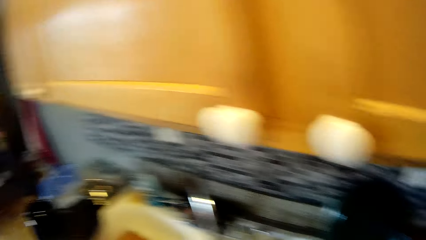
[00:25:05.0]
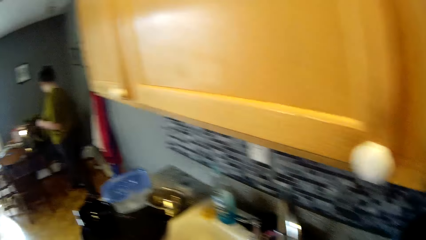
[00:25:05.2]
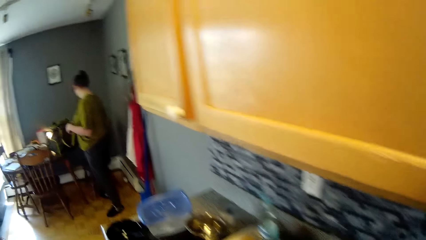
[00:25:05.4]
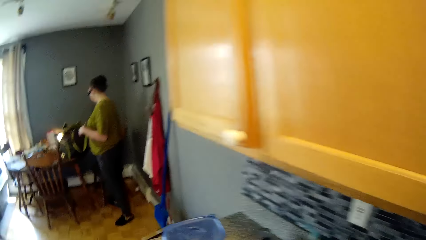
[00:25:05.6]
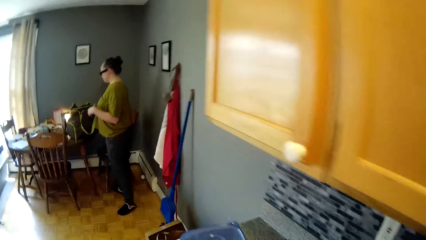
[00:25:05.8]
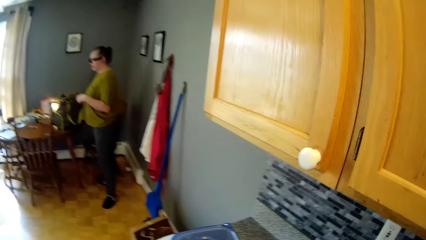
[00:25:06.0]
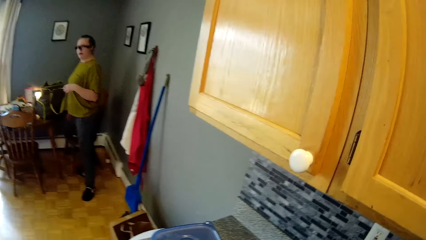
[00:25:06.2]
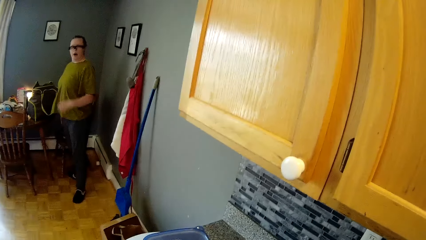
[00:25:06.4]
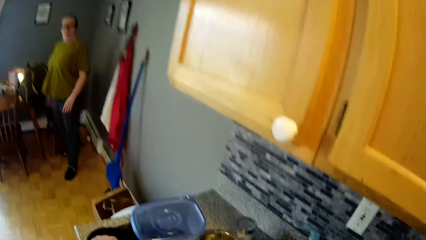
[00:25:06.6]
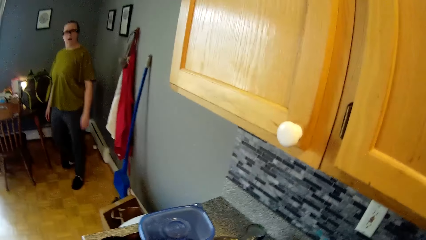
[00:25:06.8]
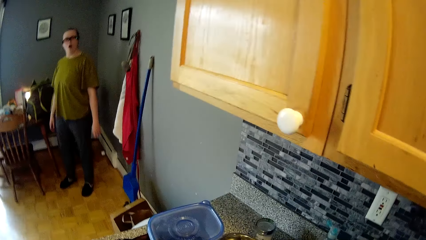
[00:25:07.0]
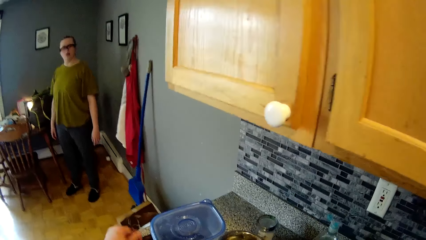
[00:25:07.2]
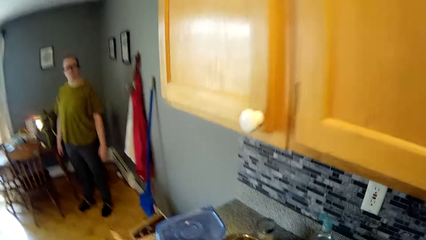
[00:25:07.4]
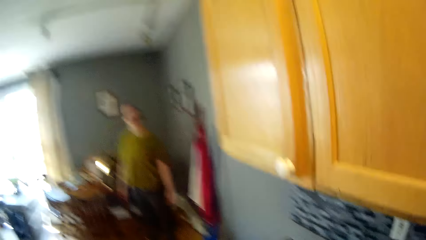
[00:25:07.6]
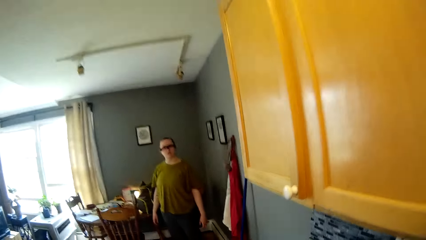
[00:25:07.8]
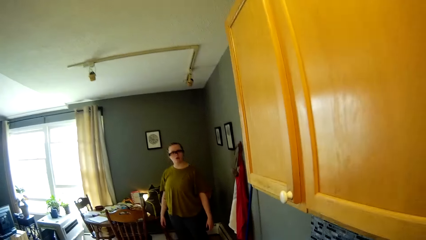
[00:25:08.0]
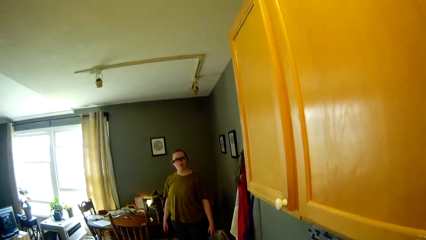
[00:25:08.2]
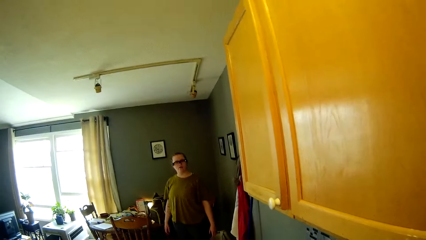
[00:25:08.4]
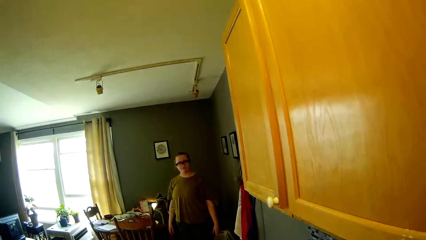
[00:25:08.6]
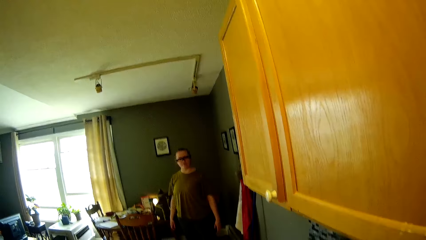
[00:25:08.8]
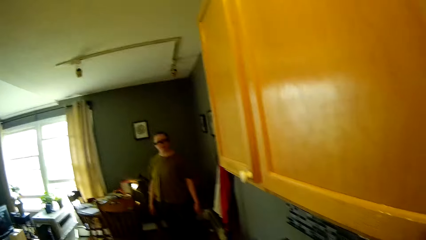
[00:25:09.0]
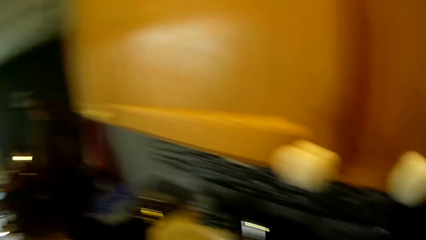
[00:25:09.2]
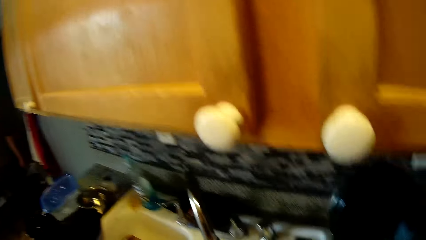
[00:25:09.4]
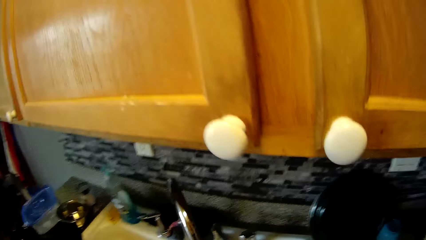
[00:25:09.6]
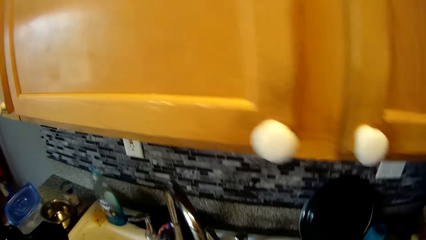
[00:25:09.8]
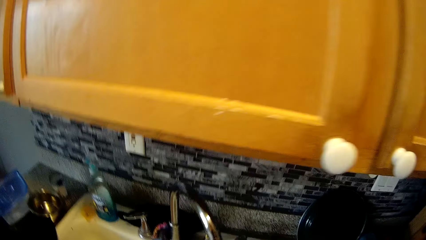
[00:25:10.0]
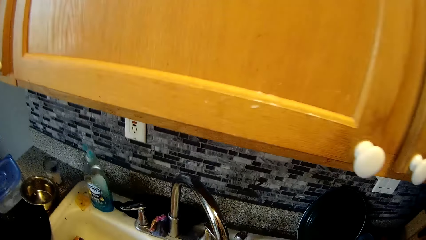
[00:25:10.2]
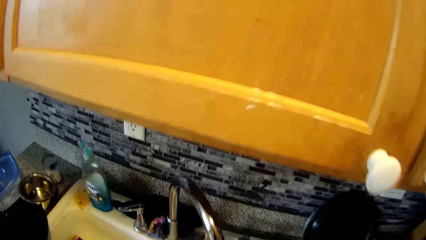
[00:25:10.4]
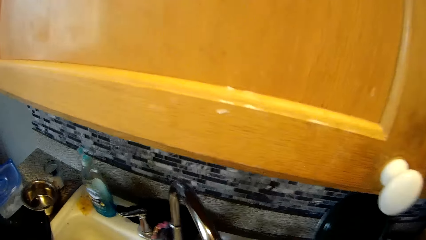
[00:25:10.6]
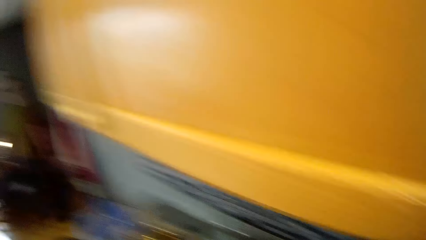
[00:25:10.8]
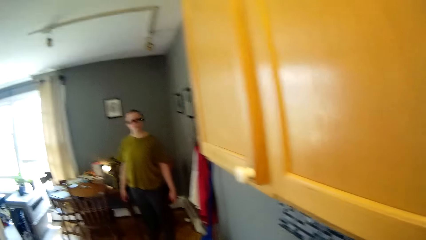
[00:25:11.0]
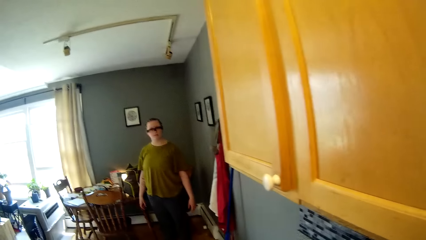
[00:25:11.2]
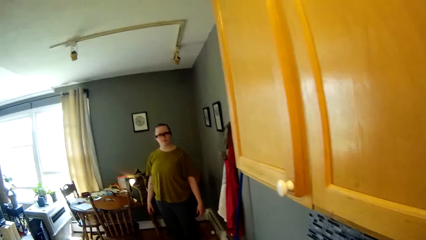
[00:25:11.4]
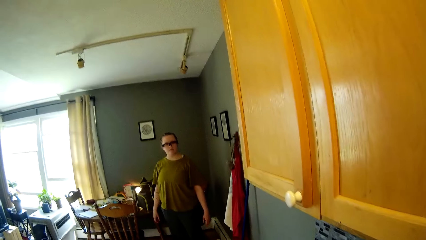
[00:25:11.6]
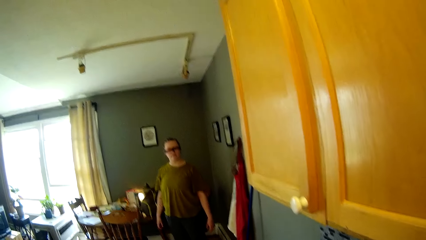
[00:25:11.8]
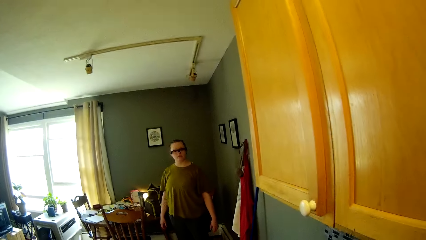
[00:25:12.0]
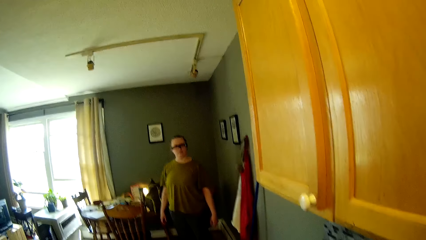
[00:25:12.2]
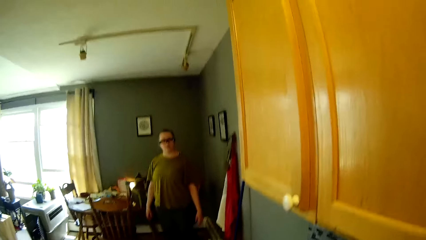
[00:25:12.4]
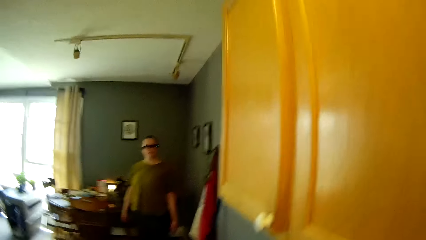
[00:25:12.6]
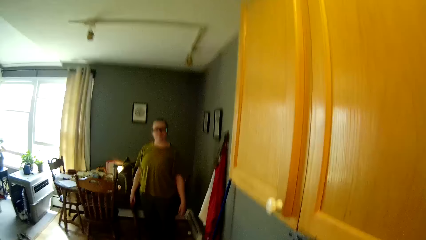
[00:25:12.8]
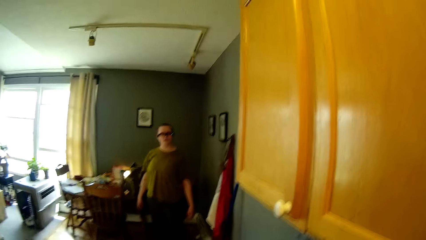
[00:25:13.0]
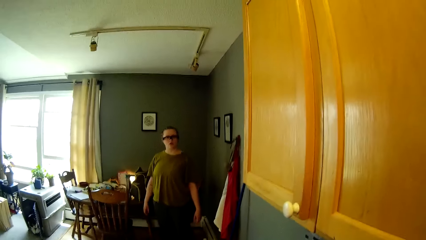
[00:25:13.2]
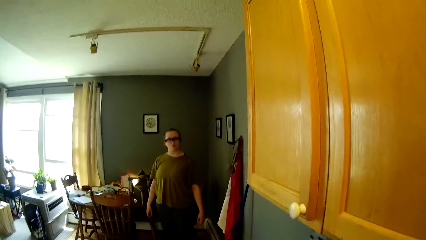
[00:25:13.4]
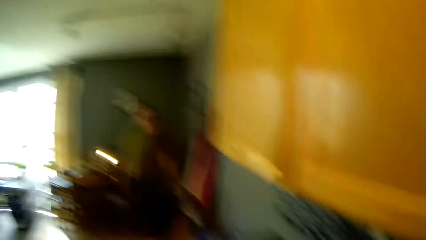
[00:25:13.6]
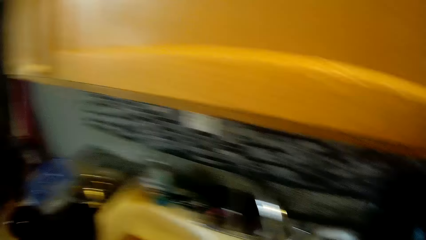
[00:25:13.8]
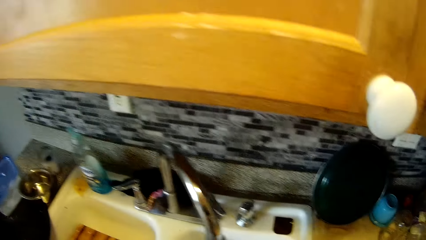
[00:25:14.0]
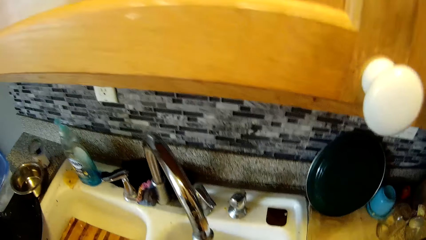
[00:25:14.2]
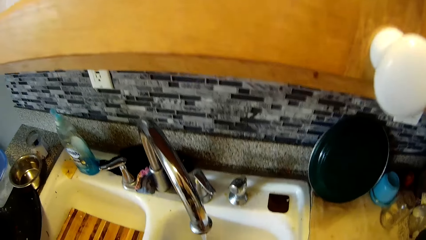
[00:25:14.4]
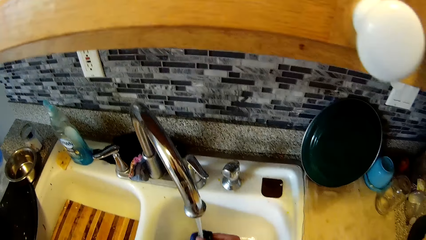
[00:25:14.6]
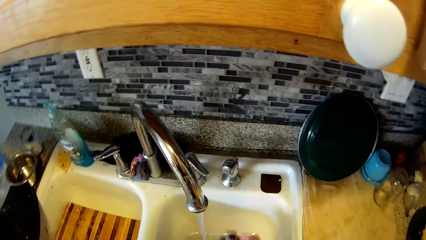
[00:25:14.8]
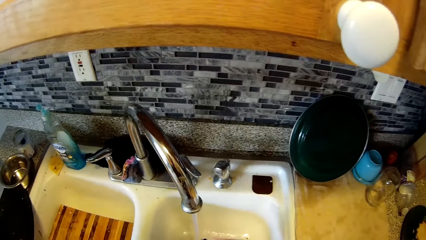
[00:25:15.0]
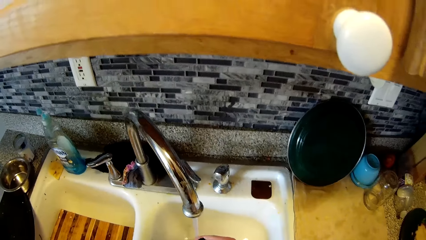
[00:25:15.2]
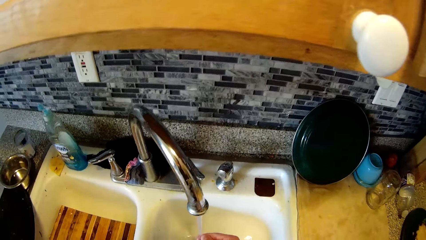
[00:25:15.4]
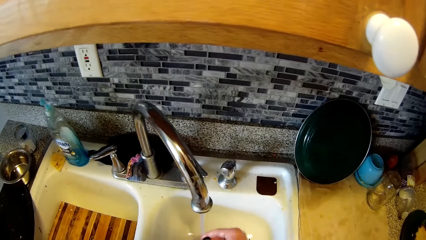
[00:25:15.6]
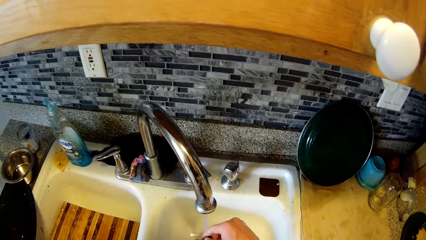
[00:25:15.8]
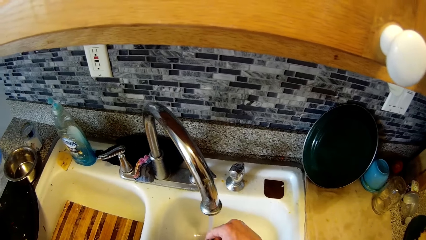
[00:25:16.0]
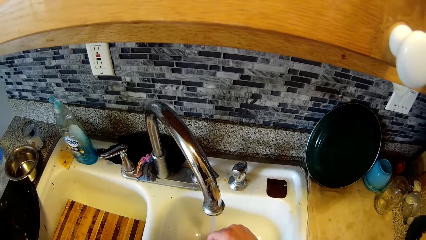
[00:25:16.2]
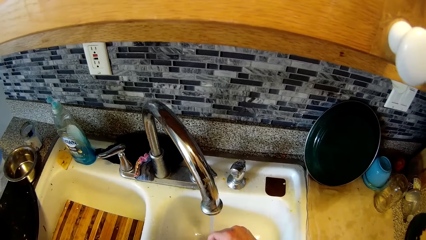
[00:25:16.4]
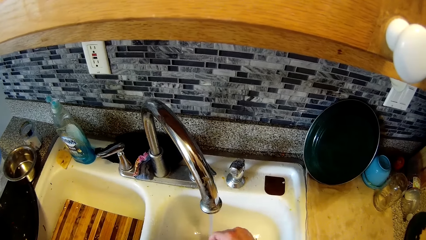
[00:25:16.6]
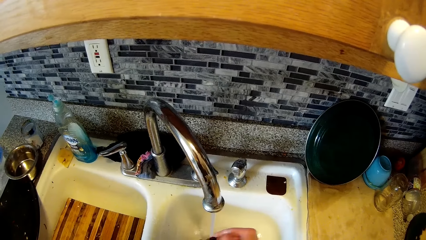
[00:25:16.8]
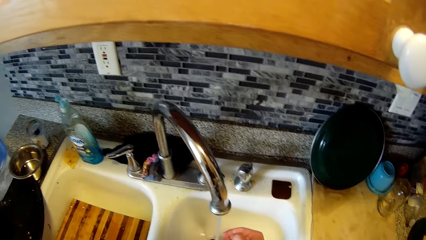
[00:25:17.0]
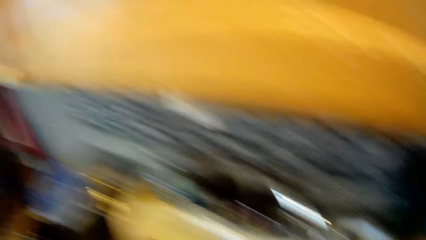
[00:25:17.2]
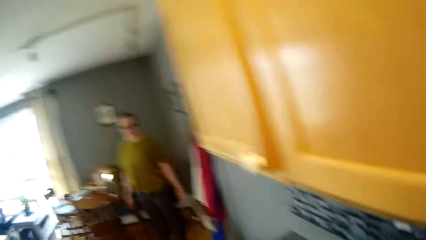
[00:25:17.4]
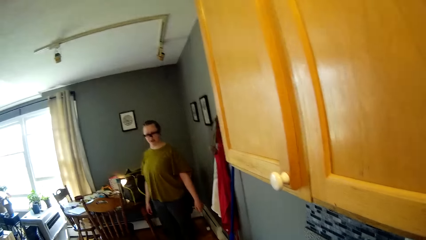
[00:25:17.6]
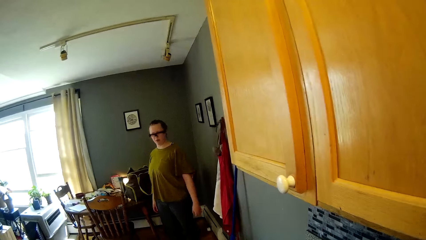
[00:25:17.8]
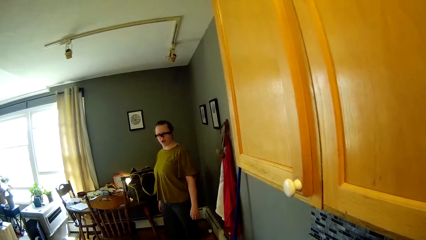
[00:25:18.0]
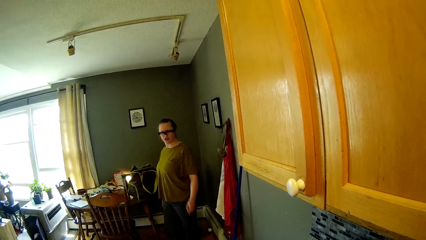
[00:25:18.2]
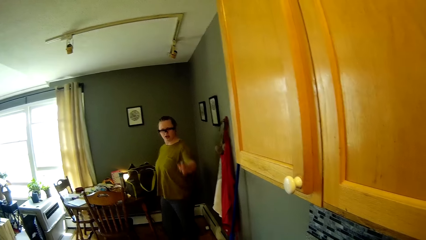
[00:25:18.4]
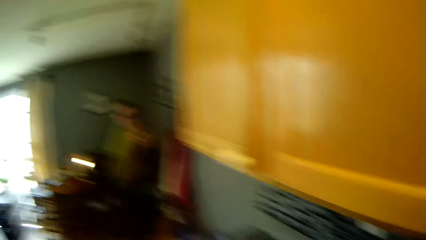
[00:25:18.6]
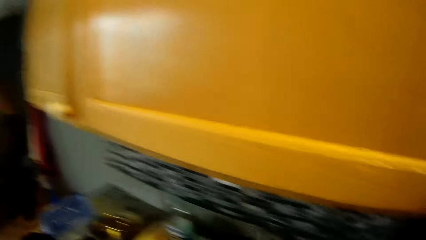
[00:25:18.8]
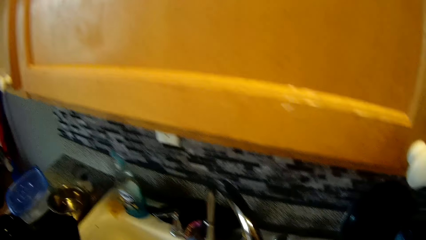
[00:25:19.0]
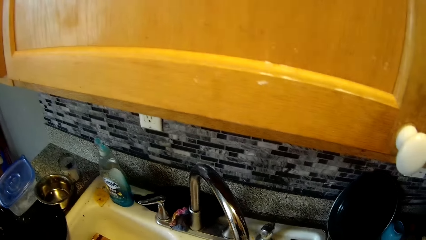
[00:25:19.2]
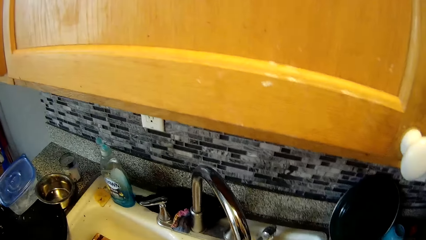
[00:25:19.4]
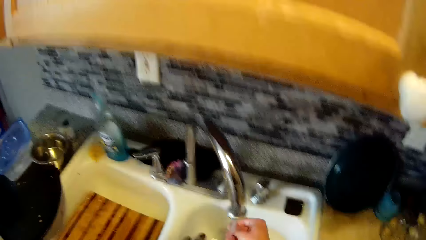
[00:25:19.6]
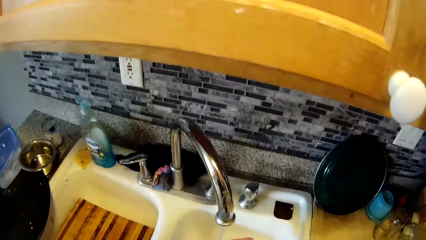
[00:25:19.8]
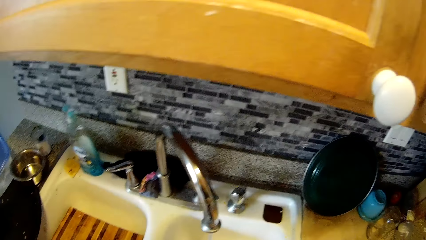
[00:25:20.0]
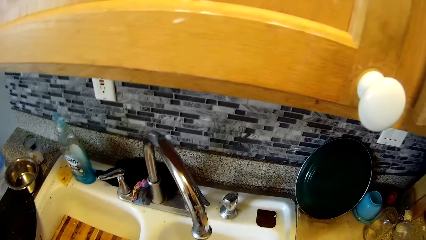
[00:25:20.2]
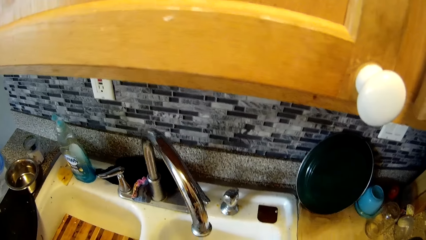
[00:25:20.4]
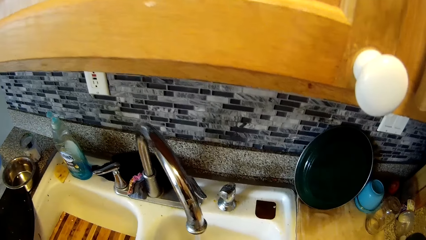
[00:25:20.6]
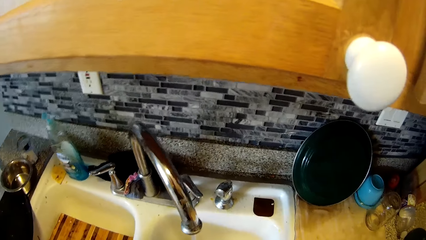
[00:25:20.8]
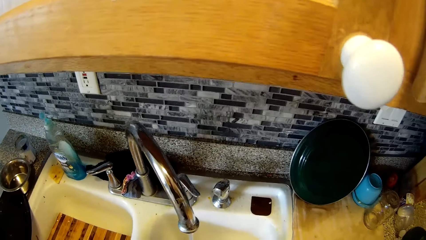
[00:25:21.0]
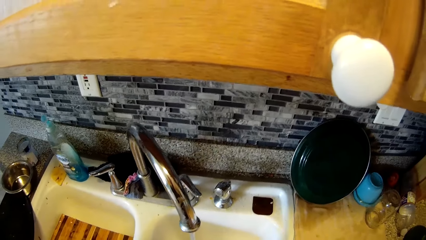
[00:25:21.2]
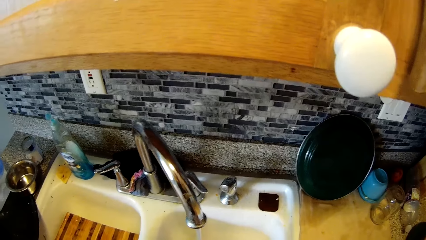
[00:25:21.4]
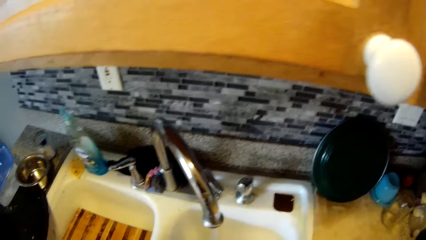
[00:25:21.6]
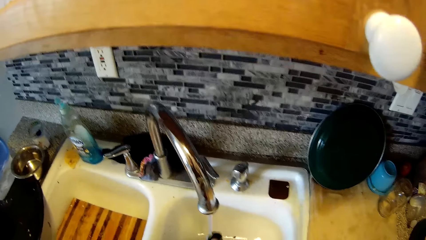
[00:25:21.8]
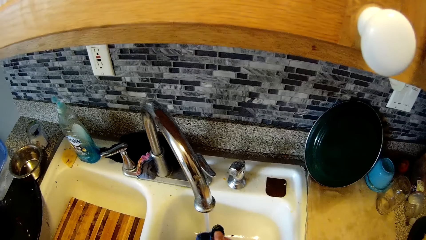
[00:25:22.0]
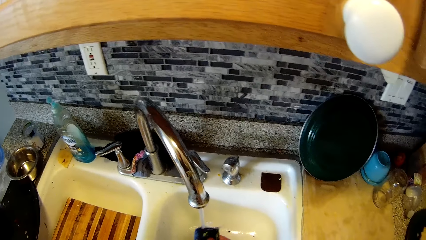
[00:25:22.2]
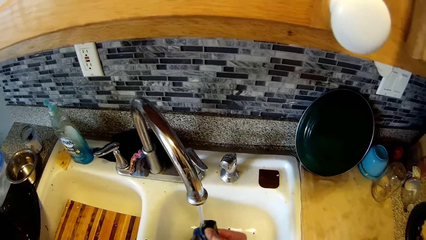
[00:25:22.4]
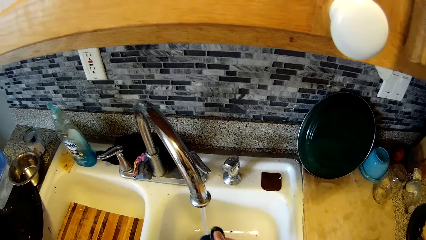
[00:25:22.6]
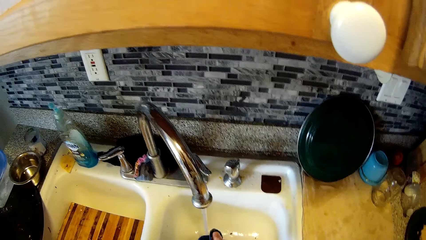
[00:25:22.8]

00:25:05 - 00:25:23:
A woman stands against the dining table. The camera wearer turns around. They wash a kitchen utensil in a sink with both hands. They turn around. The woman raises a hand. The woman points towards the camera wearer. The camera wearer turns around. They wash dishes in the sink.
